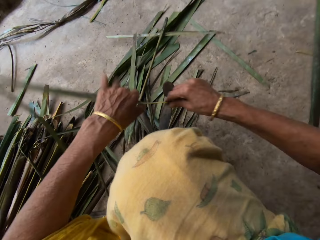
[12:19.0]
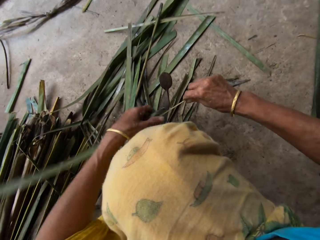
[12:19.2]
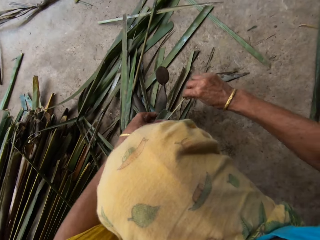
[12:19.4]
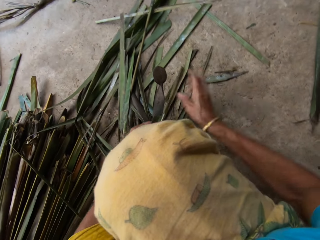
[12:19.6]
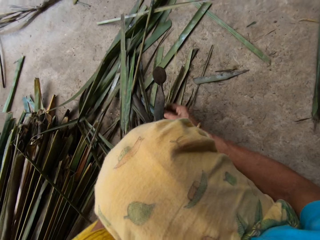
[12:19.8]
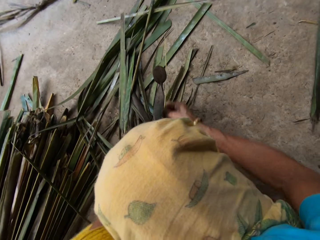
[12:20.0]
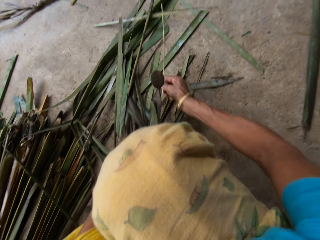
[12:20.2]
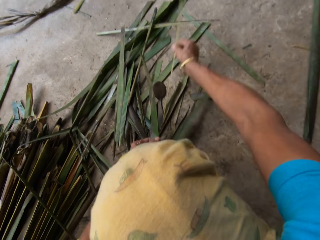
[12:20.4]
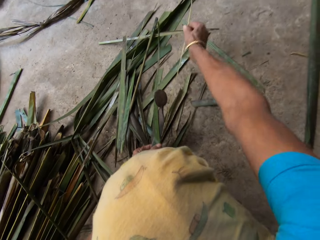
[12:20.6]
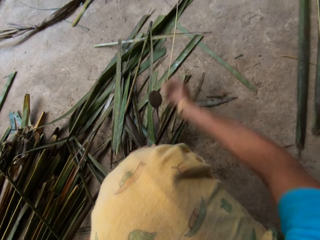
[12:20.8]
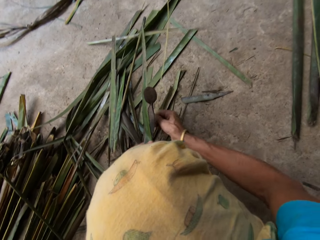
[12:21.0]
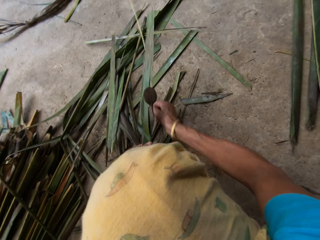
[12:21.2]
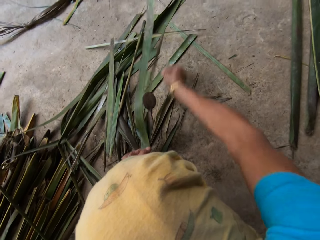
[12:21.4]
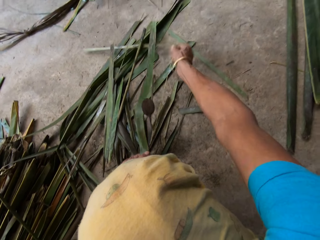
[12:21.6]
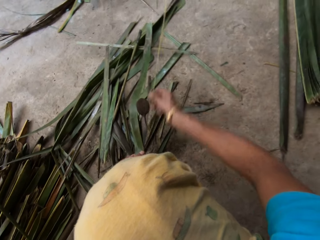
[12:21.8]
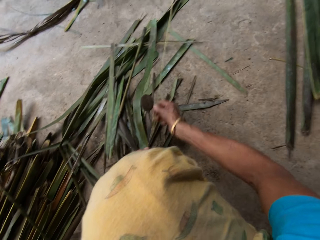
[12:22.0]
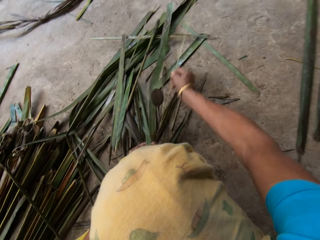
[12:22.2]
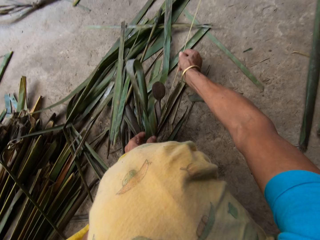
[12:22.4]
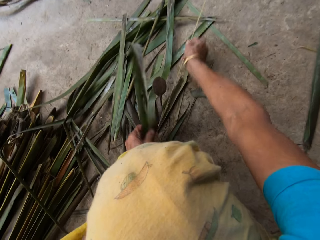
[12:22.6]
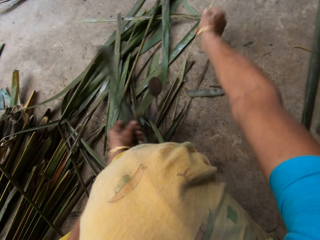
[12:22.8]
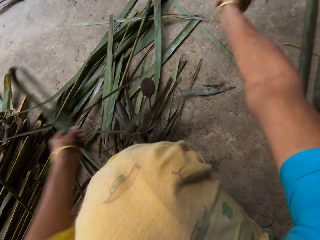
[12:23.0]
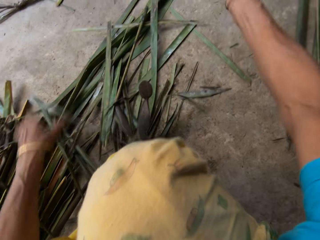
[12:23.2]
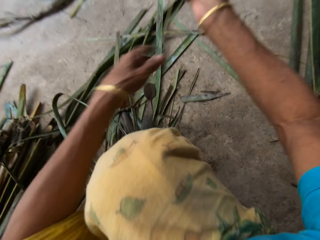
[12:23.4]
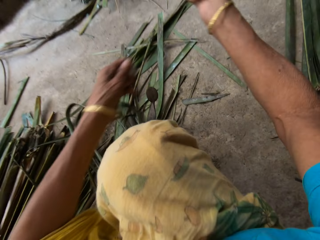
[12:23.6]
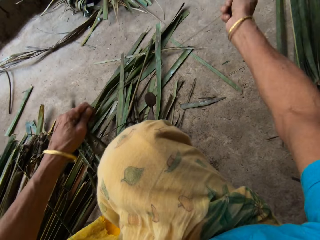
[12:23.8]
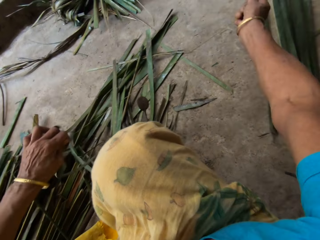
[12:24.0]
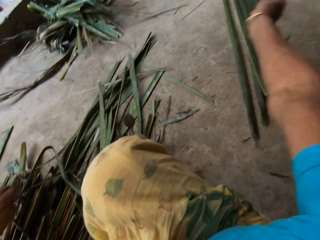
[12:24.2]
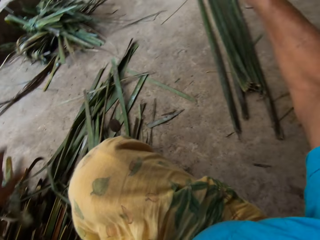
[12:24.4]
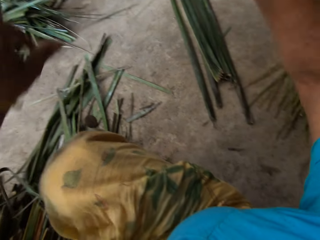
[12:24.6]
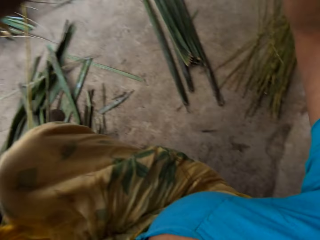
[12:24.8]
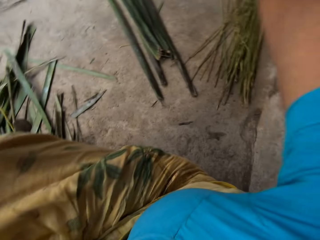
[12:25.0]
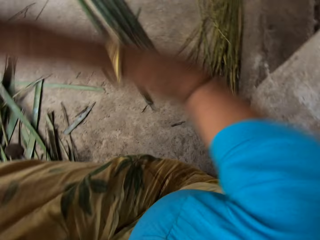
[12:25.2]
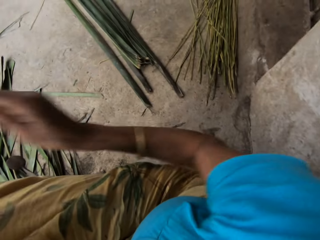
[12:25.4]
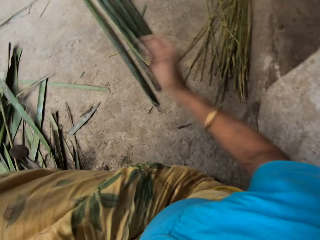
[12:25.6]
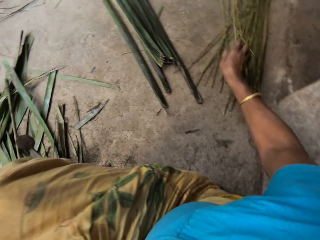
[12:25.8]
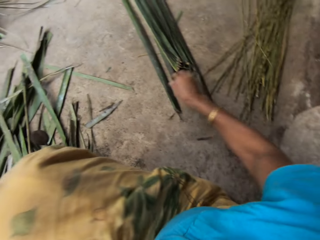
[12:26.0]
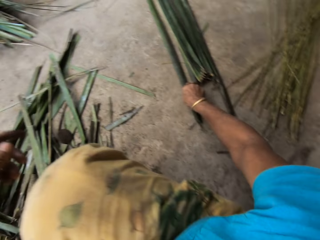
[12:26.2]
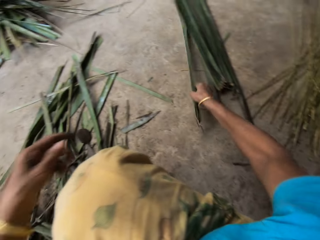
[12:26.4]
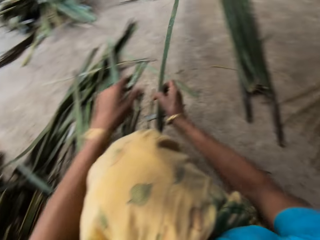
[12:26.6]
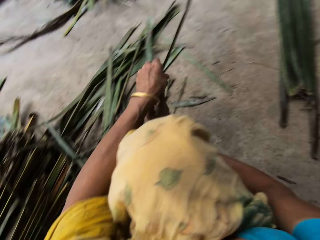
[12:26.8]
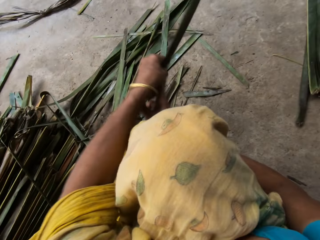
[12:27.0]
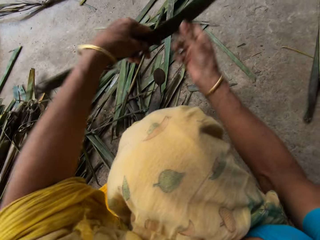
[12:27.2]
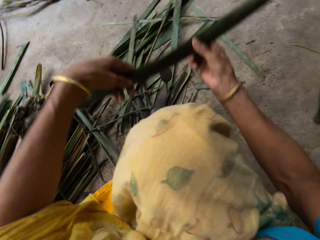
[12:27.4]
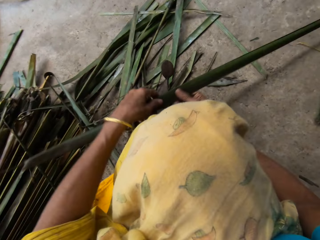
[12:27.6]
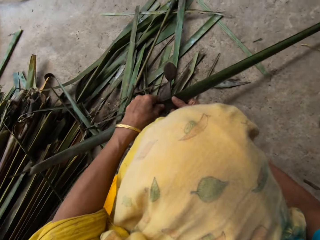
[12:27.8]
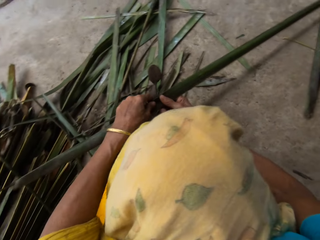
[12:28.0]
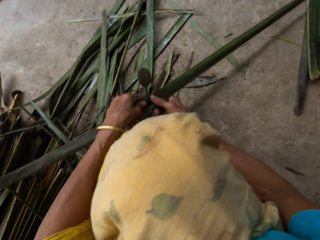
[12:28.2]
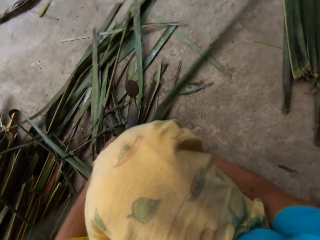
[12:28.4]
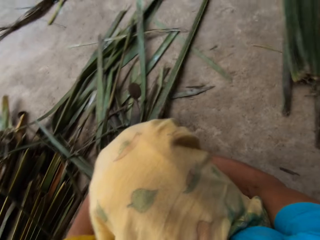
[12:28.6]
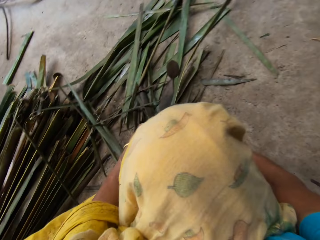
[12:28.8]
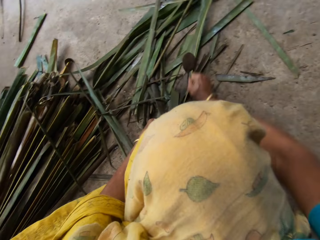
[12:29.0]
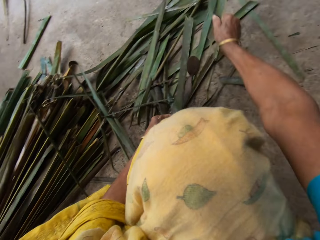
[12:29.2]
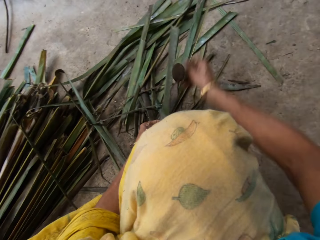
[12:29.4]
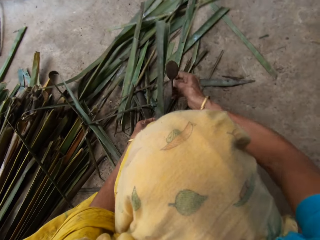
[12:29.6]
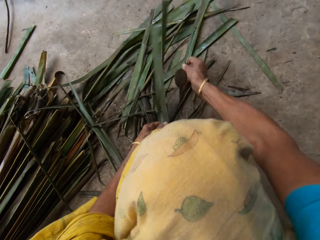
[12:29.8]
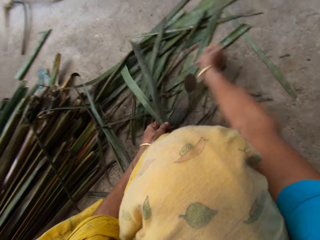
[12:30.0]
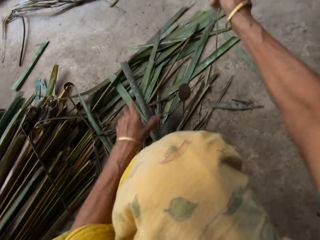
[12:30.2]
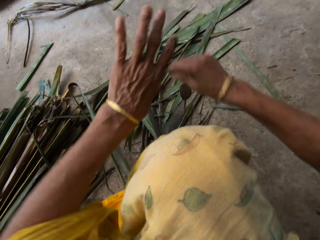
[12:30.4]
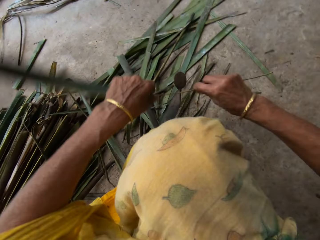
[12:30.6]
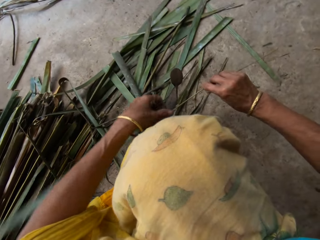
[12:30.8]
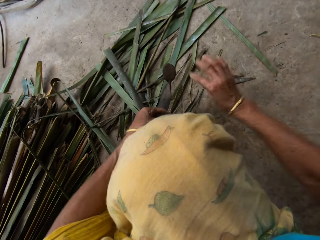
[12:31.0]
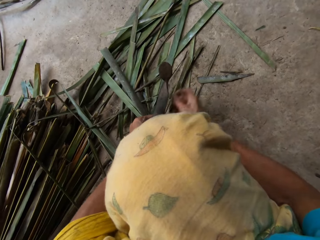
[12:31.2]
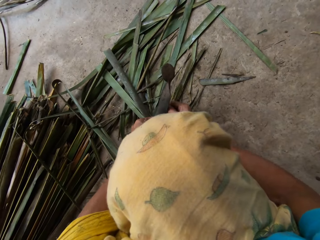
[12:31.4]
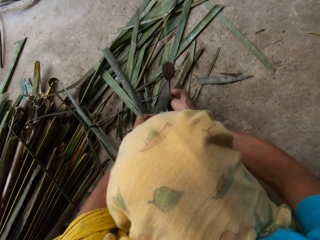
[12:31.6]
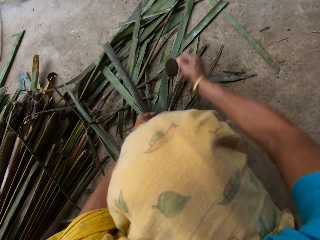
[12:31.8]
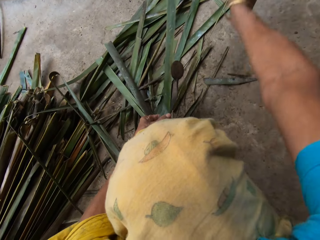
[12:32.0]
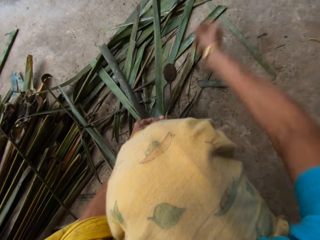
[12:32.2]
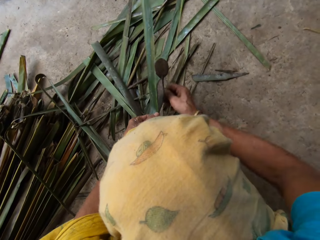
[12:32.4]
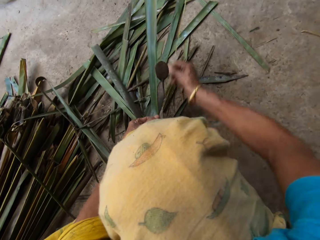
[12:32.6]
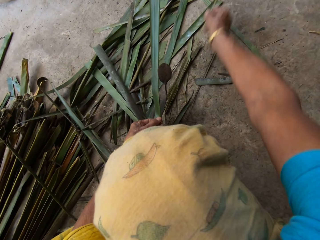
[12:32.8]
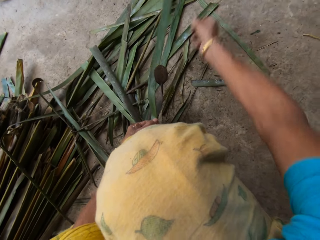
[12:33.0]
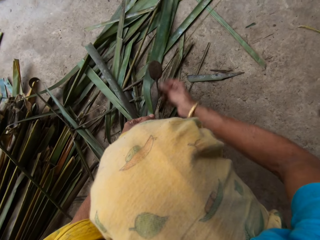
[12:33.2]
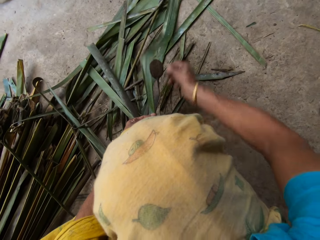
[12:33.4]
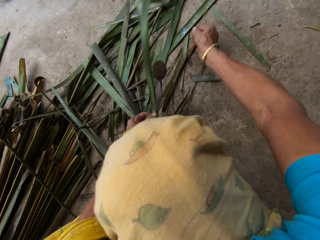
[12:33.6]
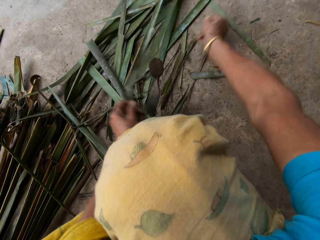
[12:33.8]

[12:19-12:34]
The camera wearer lifts the Napier grass or papyrus reed. They cut the Napier grass on something. They drop the Napier grass. They stretch the Napier grass. They lift the Napier grass. They drop the papyrus reed on the floor. They pick the papyrus reed from the floor. They lift the Napier grass. They hold with both hands. They move the Napier grass and cut the Napier grass on something. They tear the papyrus reed with a cutting object. They lift the Napier grass and cut the Napier grass on something.

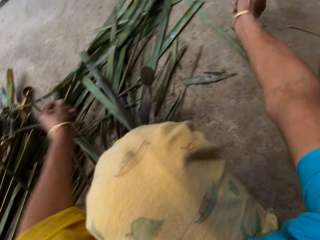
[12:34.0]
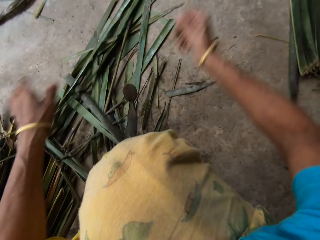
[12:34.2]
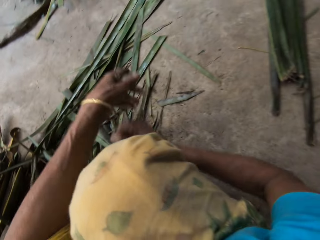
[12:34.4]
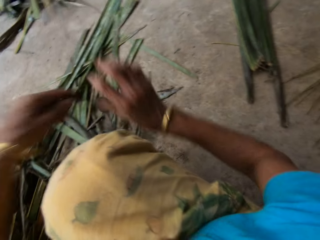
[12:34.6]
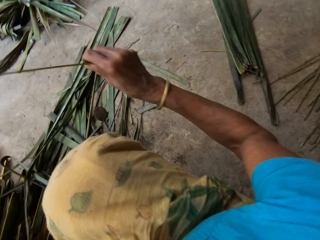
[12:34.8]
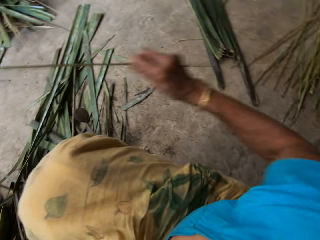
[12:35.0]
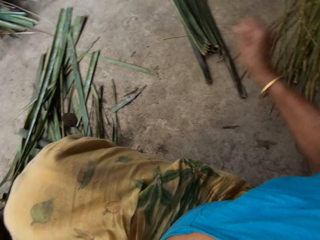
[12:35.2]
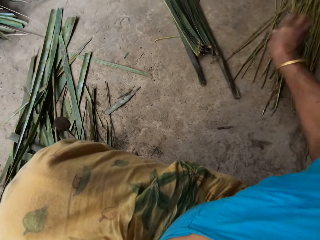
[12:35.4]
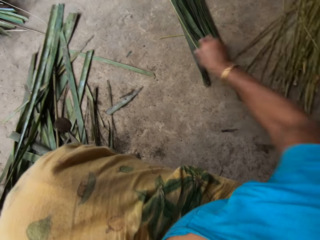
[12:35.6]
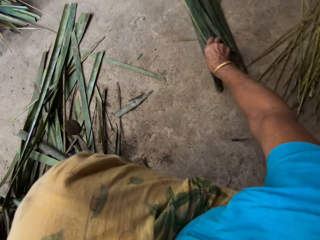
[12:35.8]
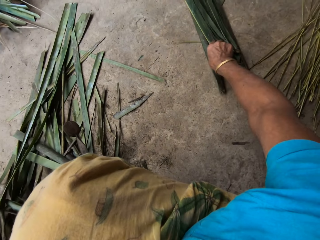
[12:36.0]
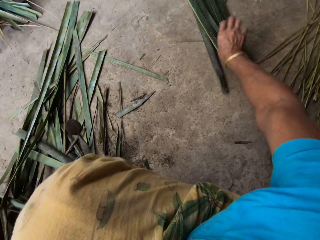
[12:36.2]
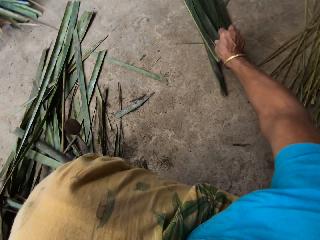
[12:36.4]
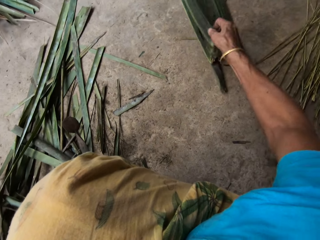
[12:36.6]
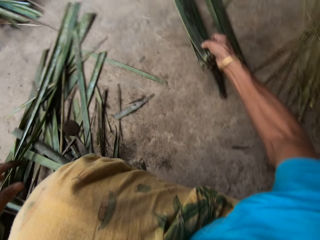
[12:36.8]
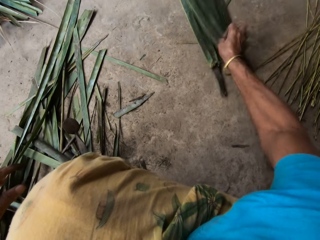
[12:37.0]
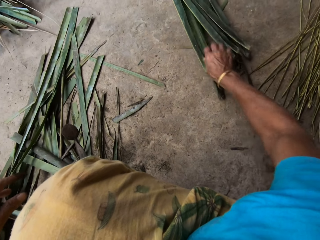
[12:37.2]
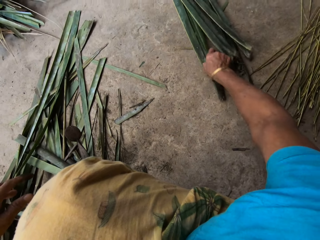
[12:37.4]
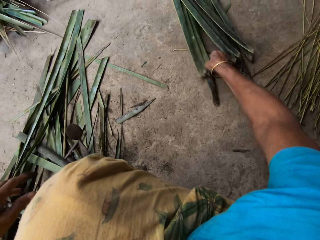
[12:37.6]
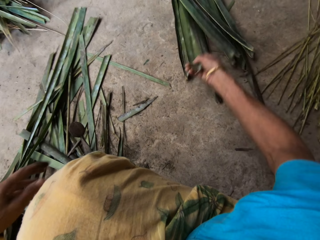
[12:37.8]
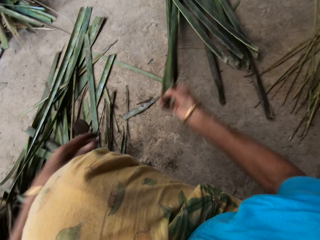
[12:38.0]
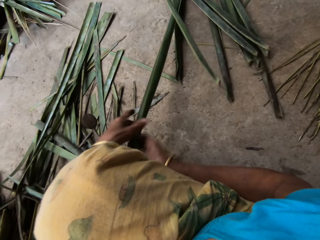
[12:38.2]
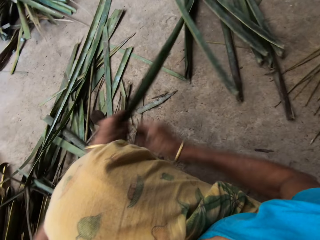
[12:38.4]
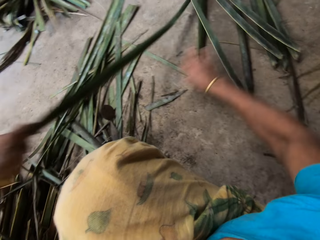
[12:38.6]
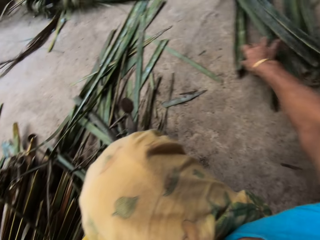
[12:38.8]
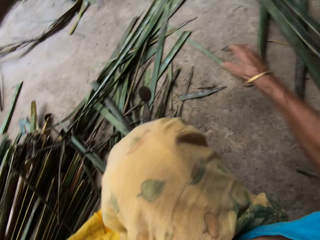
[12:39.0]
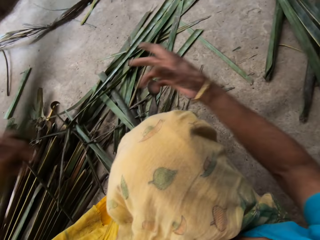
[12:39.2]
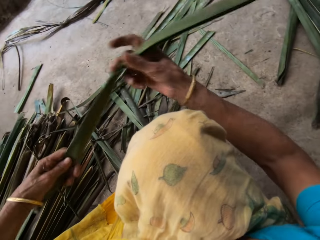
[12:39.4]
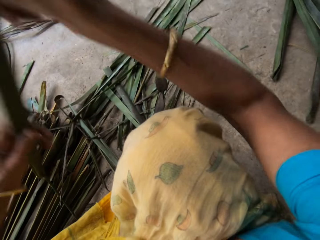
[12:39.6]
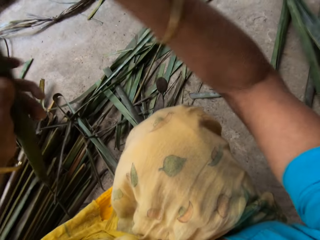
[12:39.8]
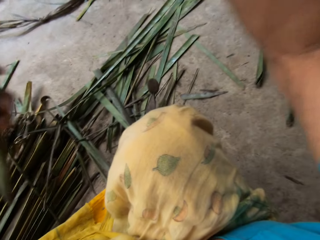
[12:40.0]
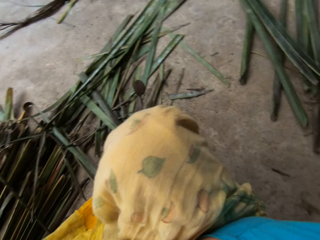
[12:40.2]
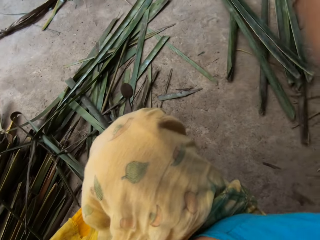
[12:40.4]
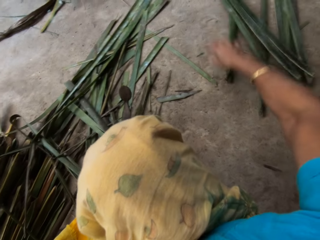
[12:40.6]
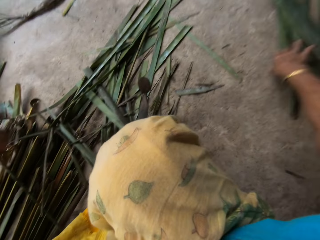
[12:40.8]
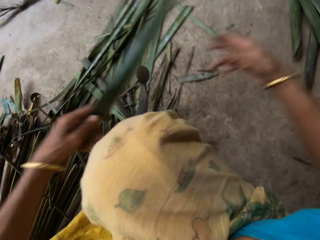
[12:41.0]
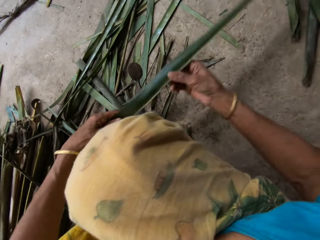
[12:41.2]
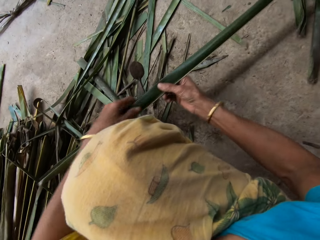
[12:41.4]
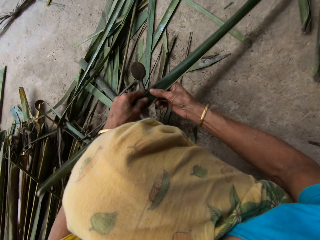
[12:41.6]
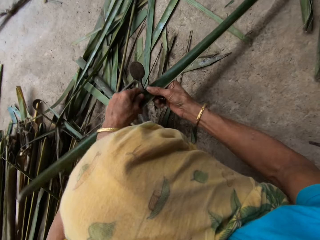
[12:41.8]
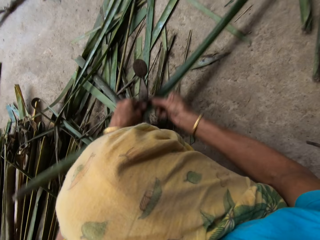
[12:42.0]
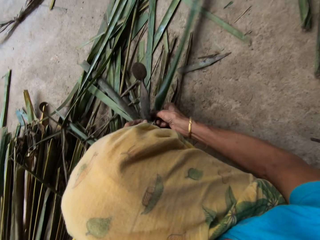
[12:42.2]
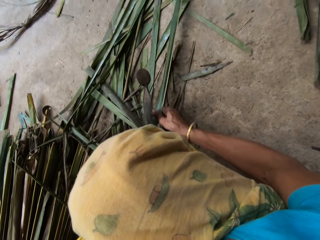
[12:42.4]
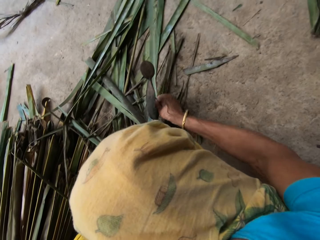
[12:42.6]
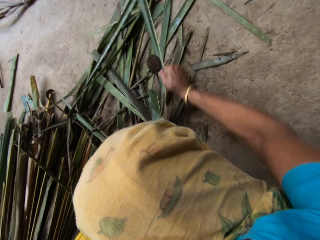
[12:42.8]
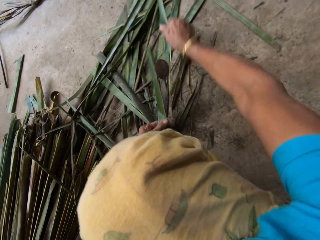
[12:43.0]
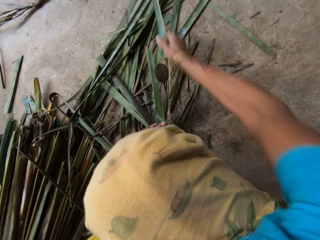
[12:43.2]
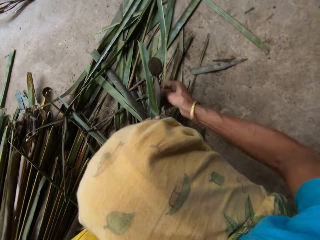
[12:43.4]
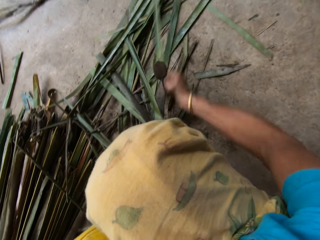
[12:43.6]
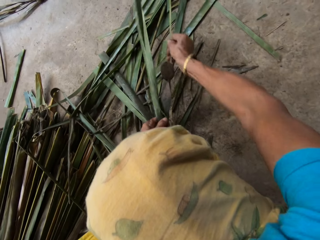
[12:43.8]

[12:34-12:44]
The camera wearer drops the Napier grass or papyrus reed. They stretch the Napier grass. They drop the papyrus reed on the floor. They touch the Napier grass. They pick the papyrus reed from the floor. They pull the Napier grass and move the Napier grass. They hold with both hands. They cut the Napier grass on something. They tear the papyrus reed with a cutting object.
